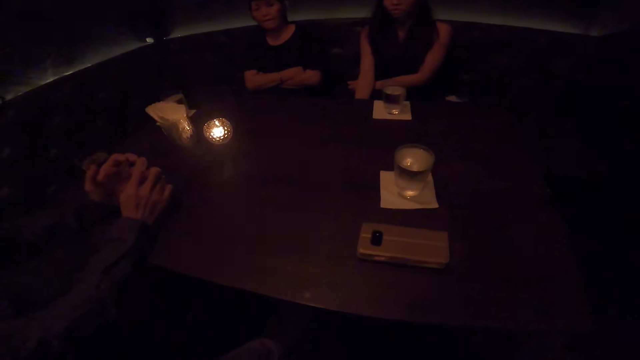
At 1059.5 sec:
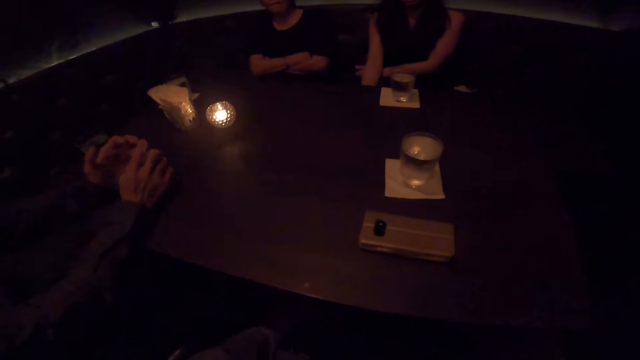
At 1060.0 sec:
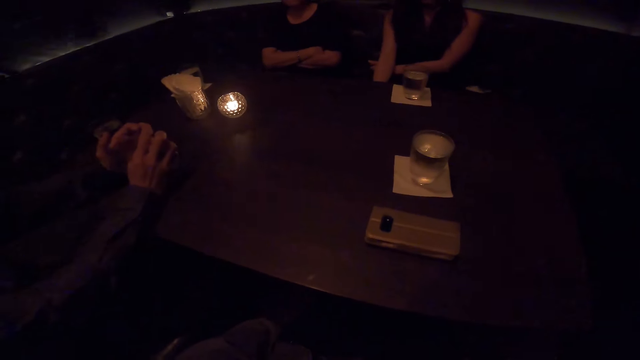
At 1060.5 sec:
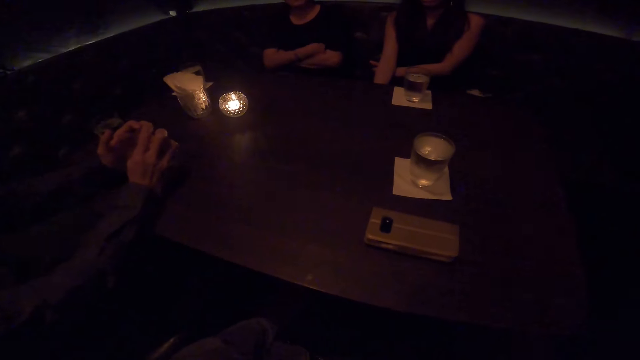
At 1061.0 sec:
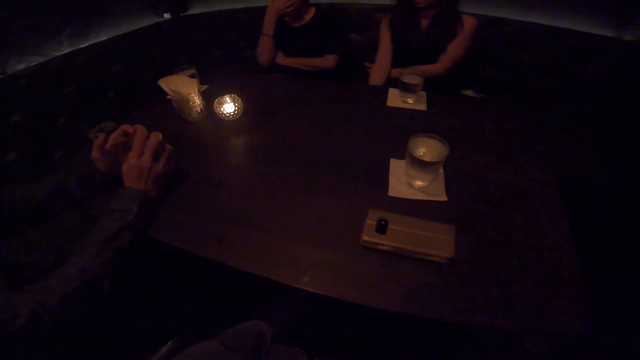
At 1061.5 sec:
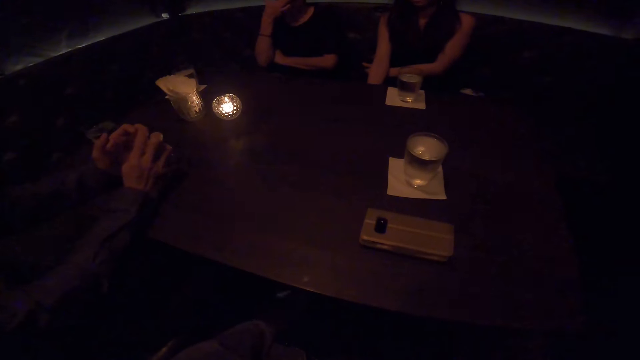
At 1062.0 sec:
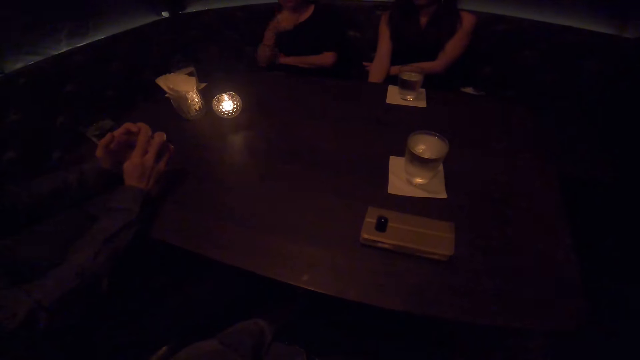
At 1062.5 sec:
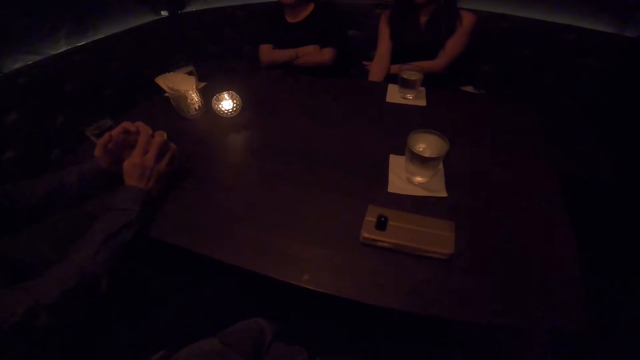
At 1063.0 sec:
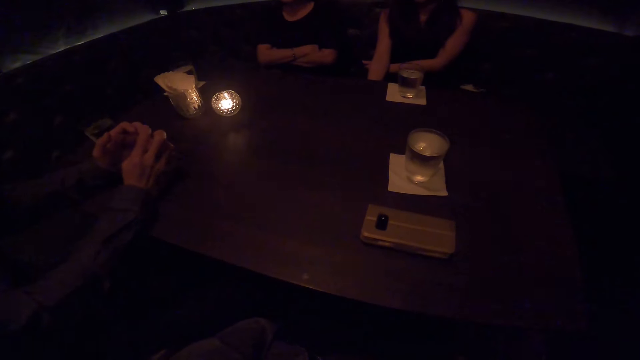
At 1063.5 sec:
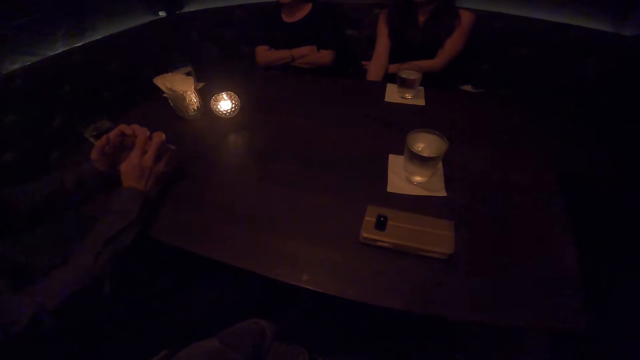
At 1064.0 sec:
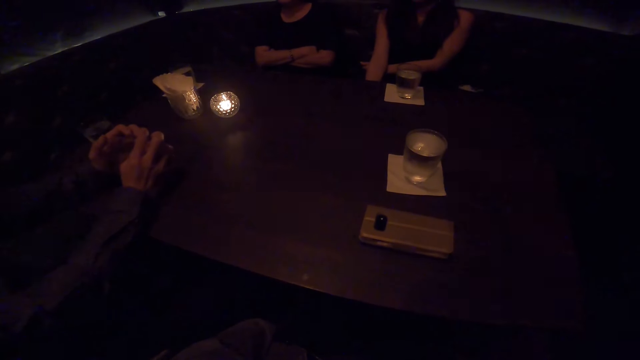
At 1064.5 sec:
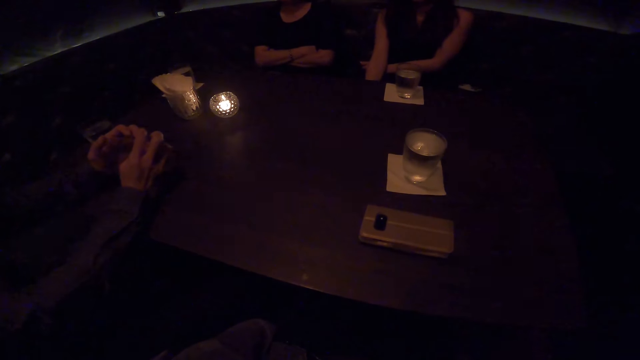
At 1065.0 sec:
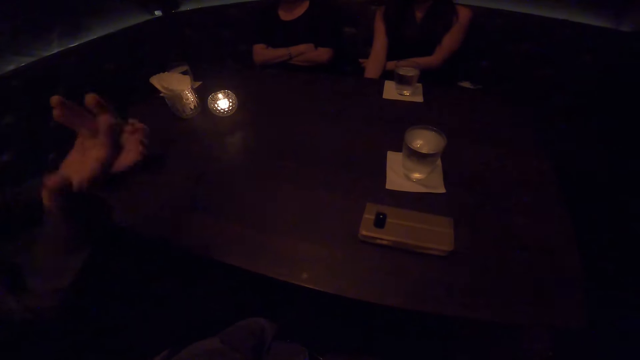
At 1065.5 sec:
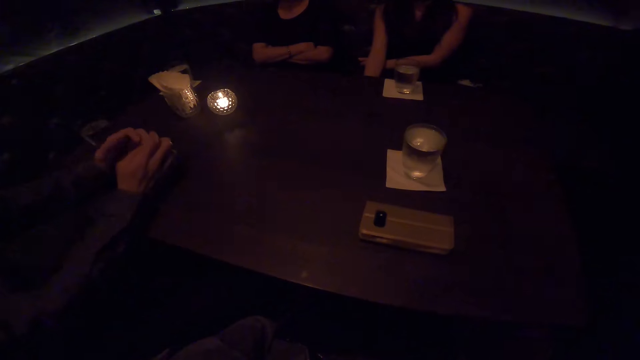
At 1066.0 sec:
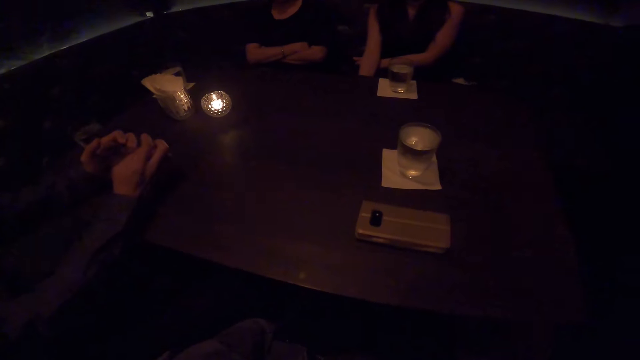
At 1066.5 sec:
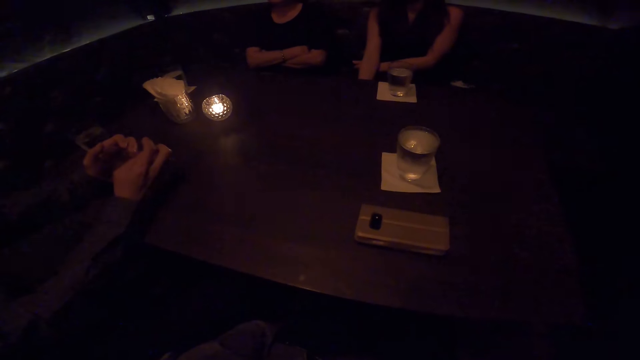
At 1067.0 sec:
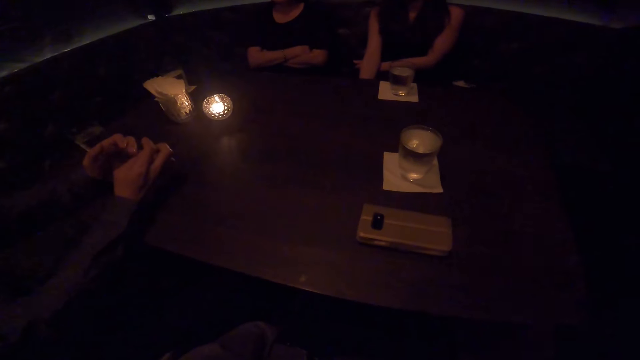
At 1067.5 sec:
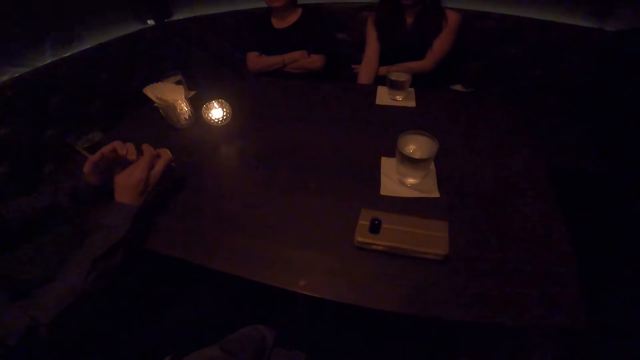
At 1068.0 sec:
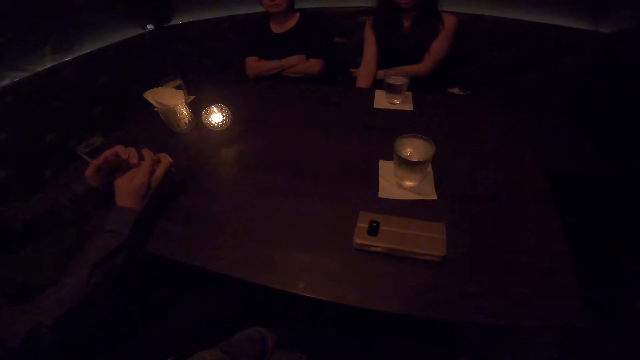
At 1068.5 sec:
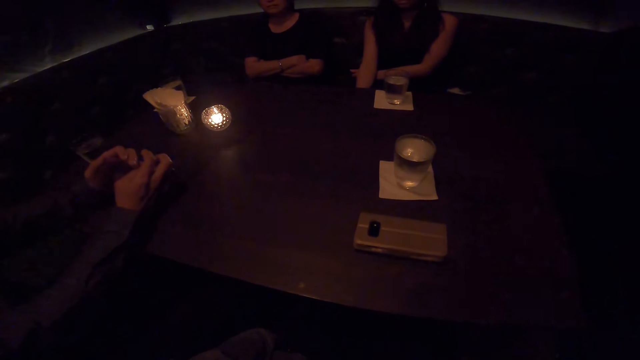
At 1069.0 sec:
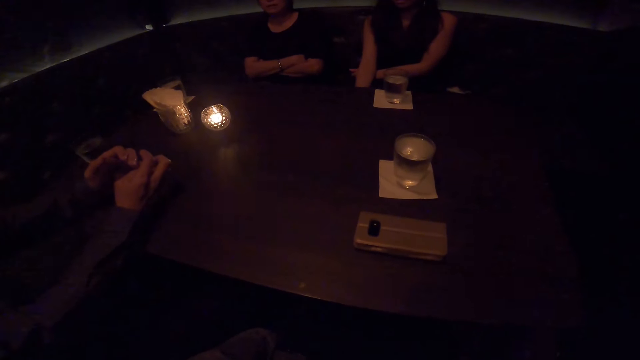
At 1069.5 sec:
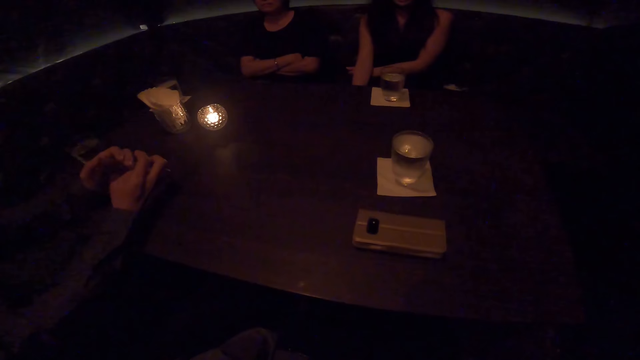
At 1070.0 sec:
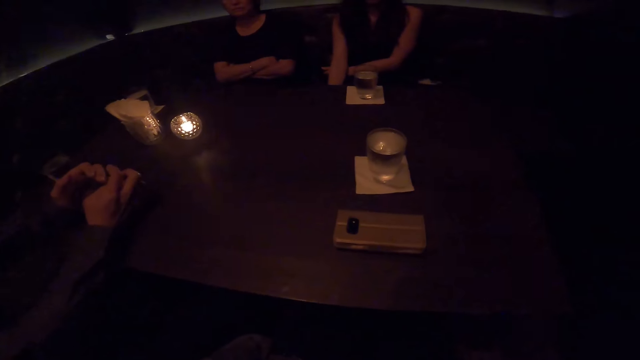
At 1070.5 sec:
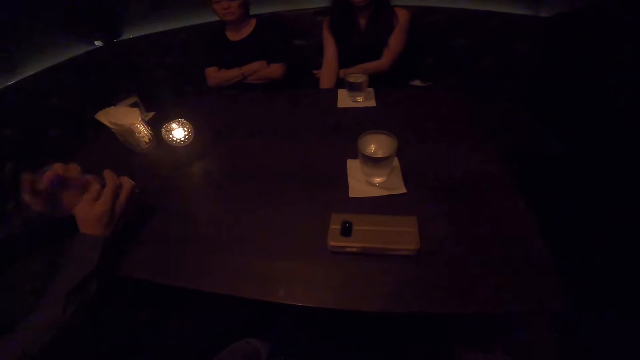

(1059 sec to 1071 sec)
A person touches the face. Another person talks to the camera wearer.

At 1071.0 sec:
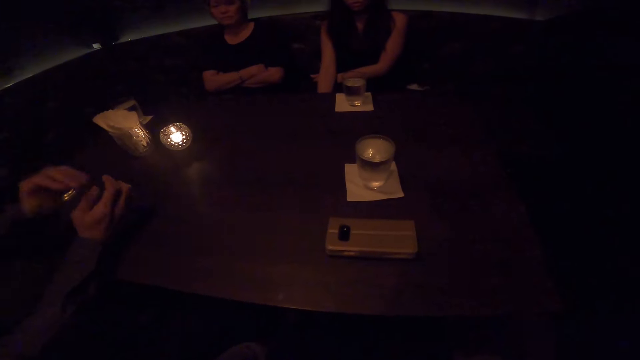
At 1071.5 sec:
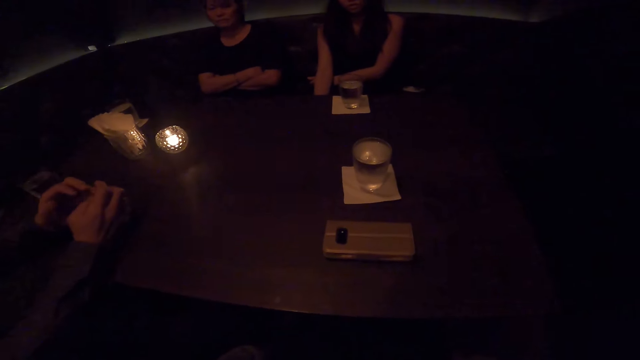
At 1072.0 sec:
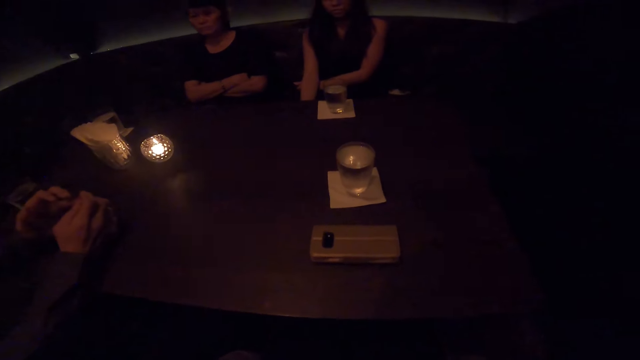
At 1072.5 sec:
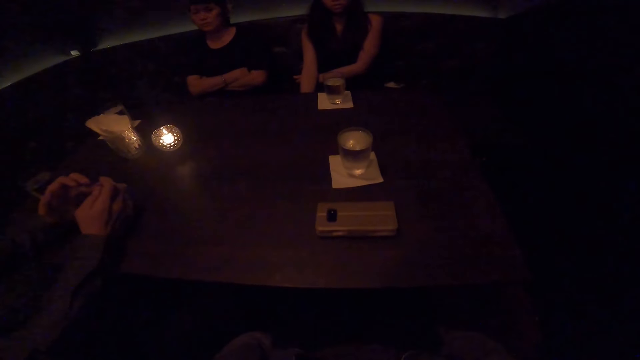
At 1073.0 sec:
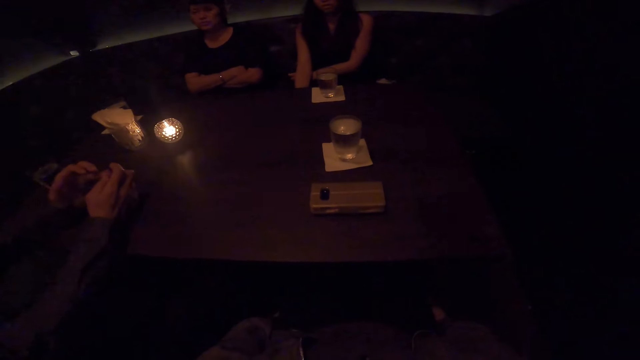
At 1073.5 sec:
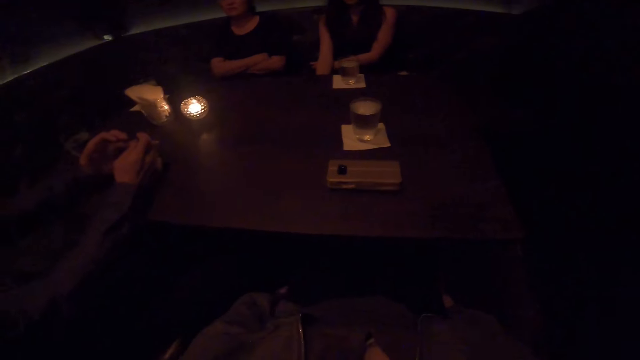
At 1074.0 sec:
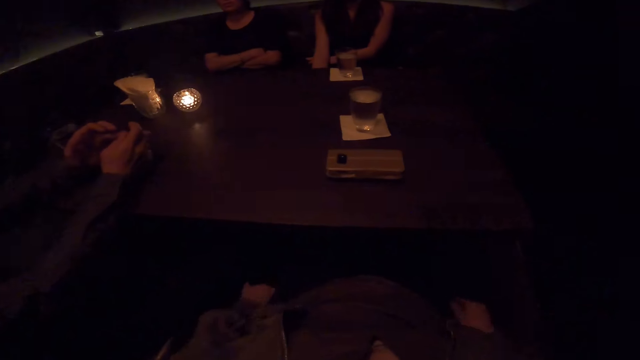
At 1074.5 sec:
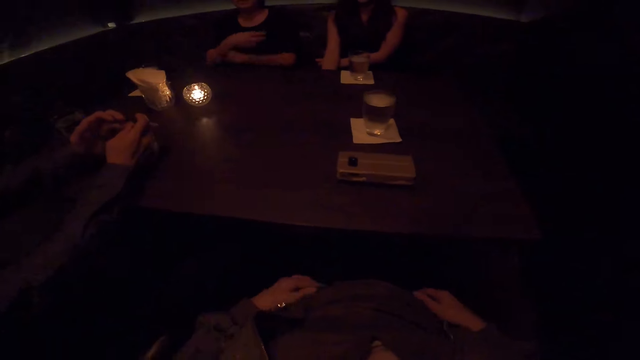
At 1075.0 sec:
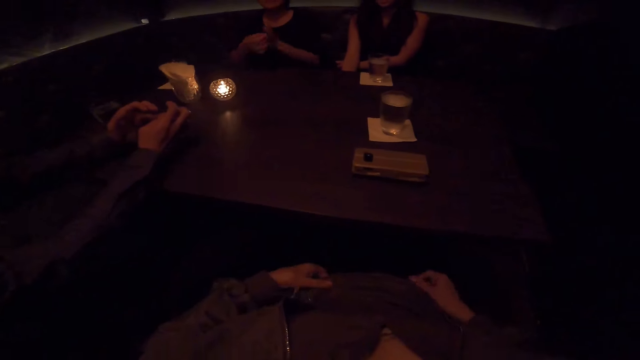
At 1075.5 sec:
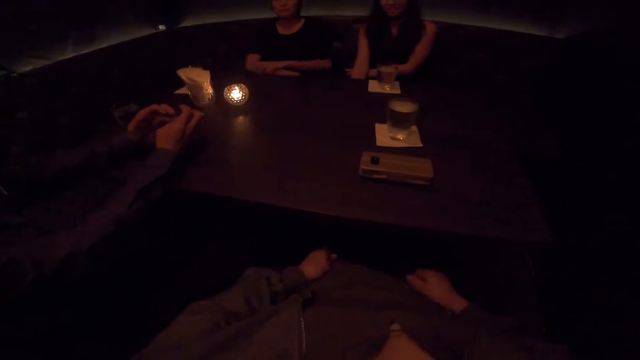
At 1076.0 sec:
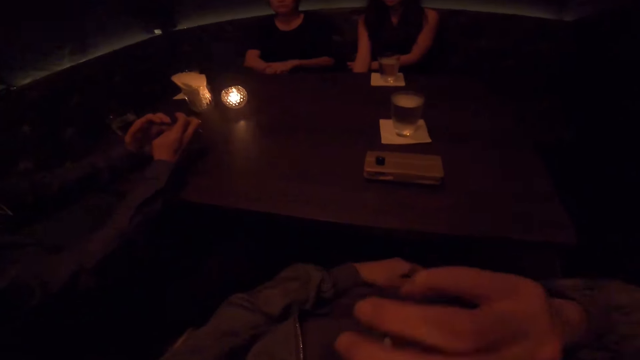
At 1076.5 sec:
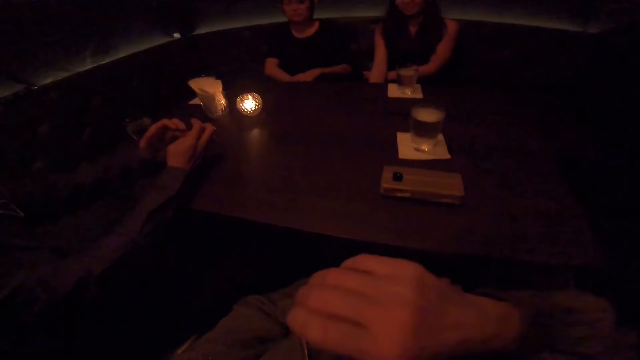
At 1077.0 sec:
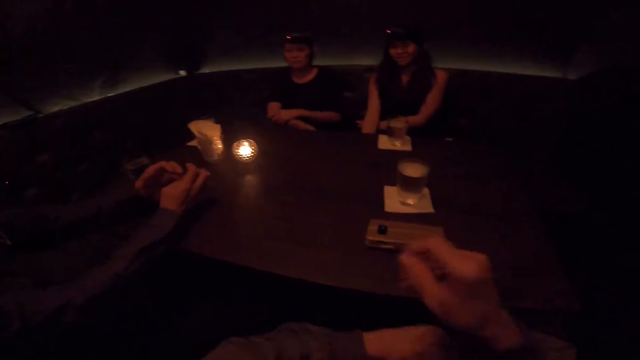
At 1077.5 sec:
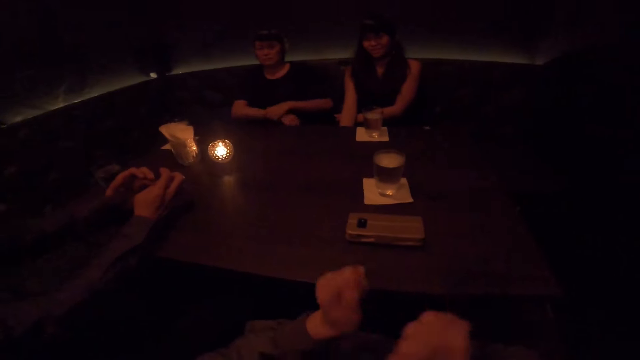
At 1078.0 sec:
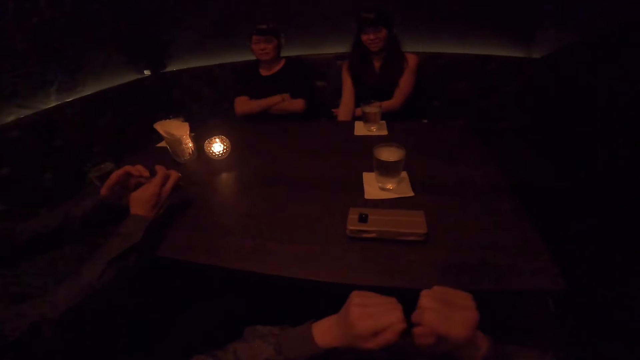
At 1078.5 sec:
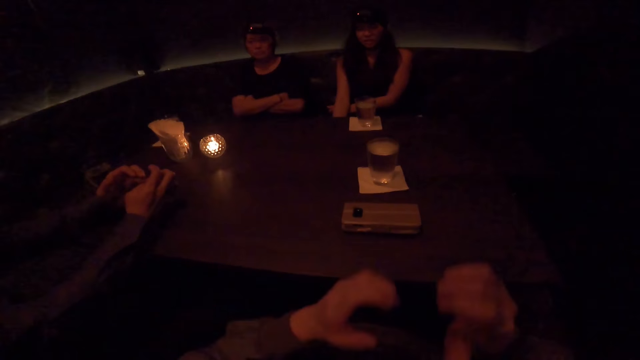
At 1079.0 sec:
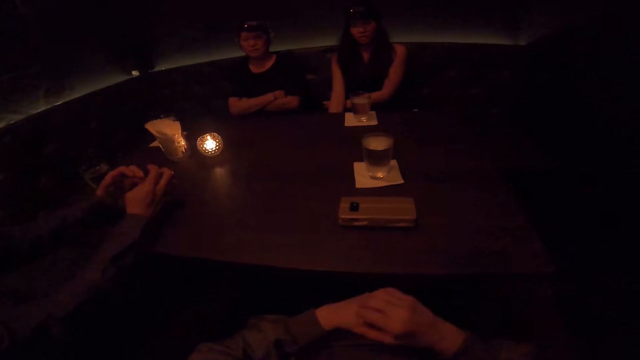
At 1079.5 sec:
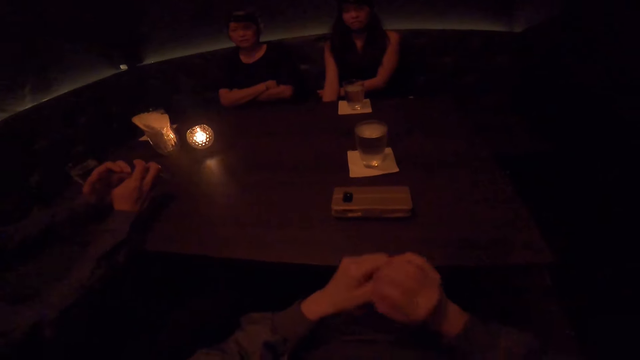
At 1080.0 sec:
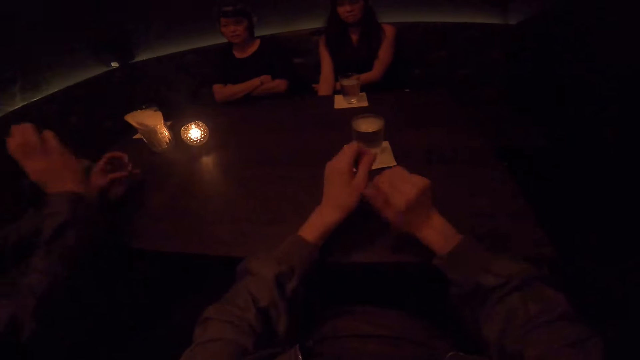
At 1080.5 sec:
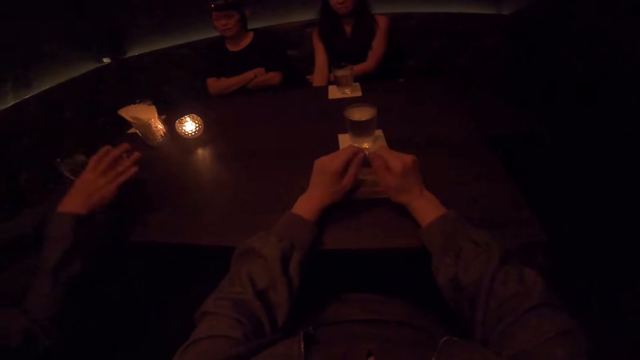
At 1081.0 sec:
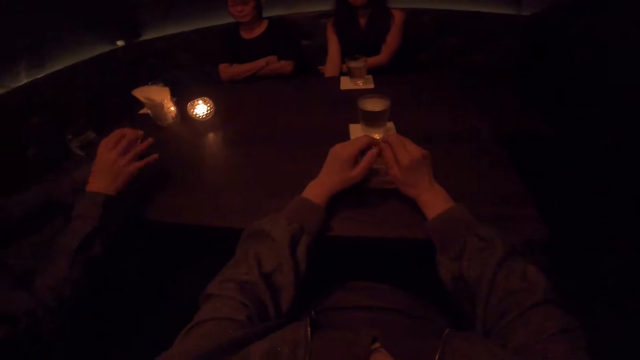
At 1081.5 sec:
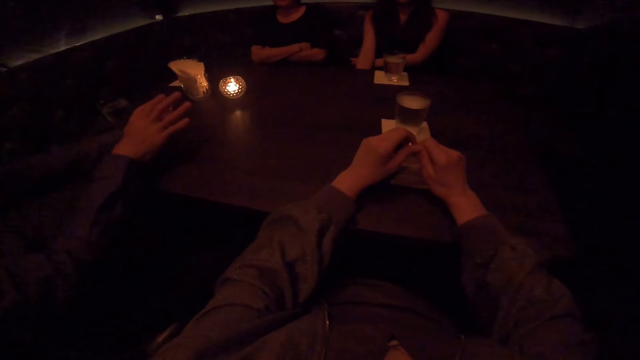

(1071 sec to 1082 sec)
A person moves hands. The camera wearer touches her nose with her left hand. She lifts a hand. She talks to the person and another person.
